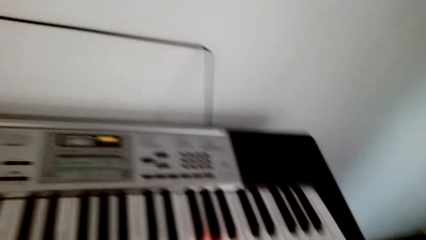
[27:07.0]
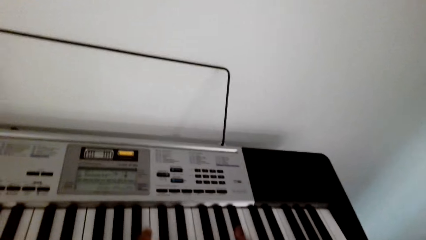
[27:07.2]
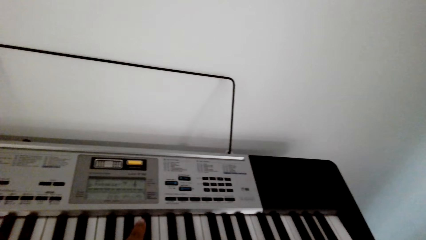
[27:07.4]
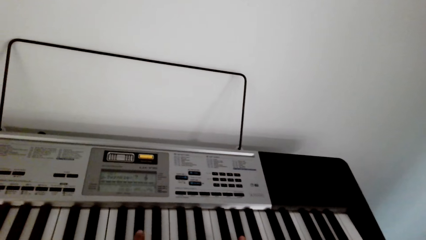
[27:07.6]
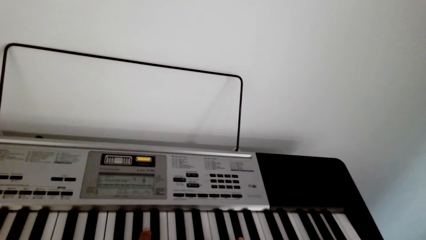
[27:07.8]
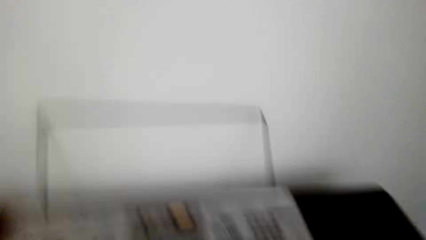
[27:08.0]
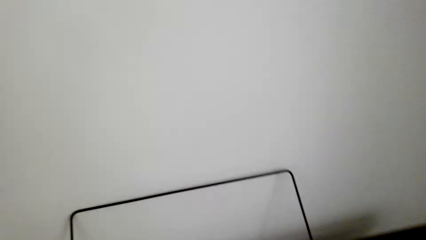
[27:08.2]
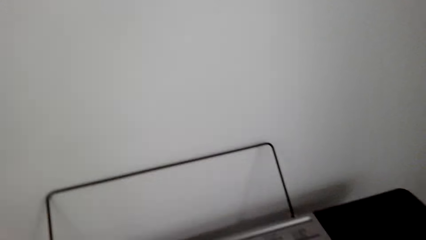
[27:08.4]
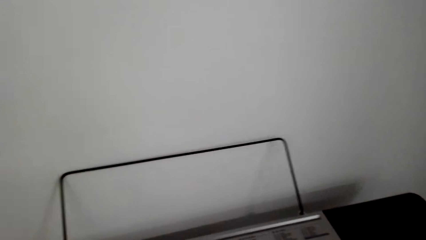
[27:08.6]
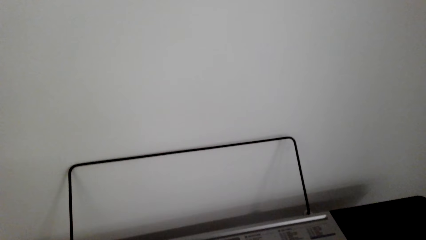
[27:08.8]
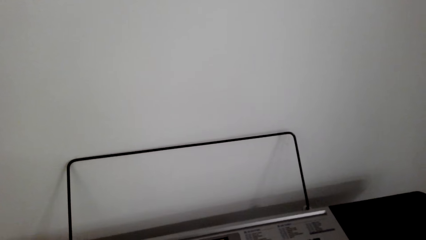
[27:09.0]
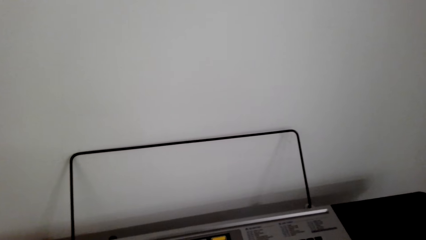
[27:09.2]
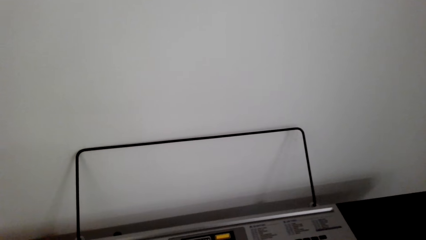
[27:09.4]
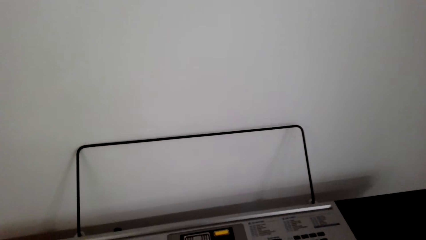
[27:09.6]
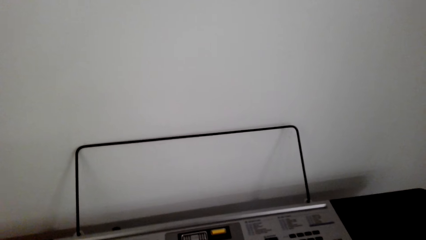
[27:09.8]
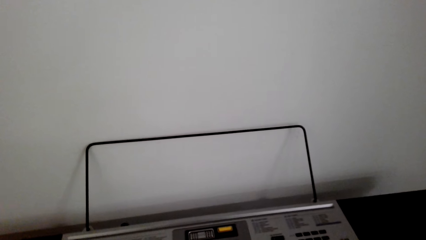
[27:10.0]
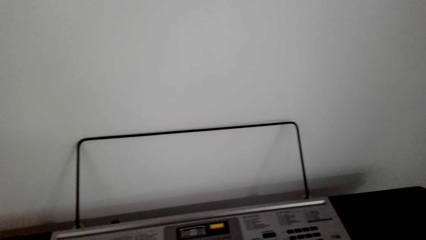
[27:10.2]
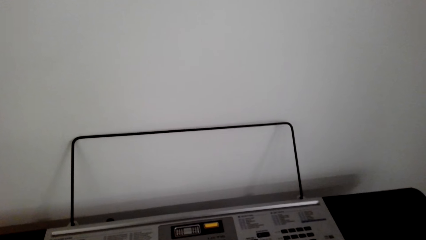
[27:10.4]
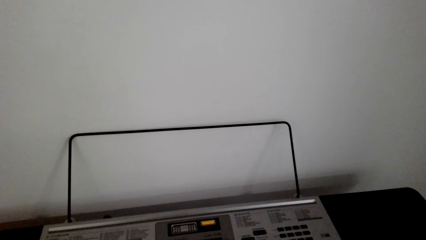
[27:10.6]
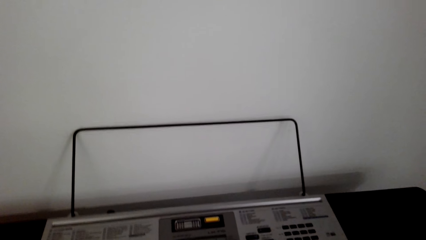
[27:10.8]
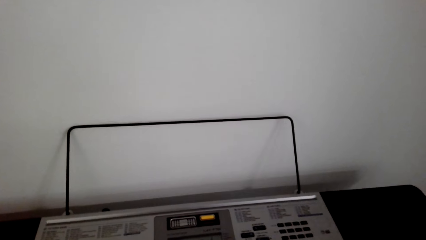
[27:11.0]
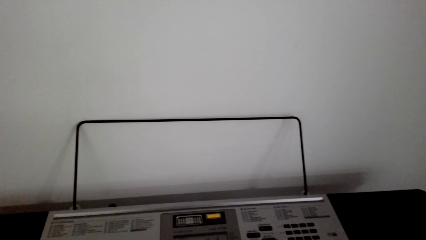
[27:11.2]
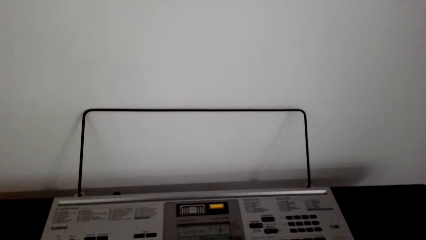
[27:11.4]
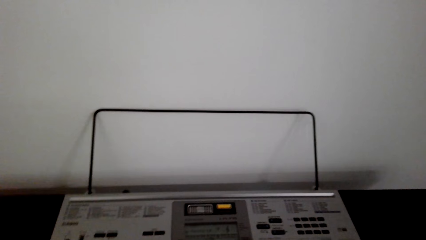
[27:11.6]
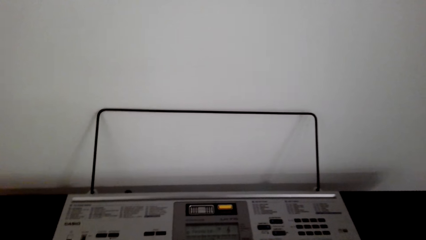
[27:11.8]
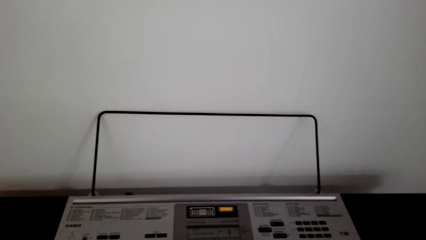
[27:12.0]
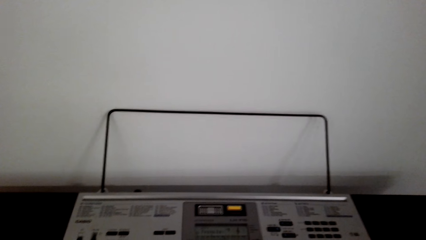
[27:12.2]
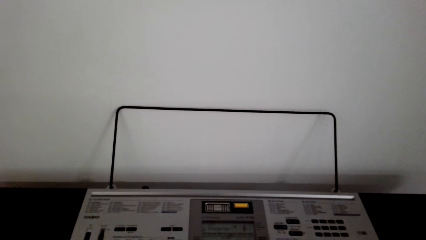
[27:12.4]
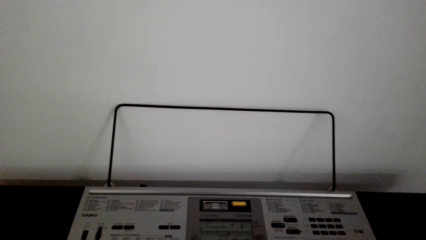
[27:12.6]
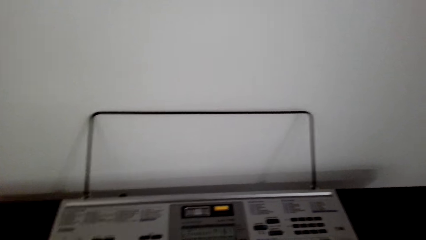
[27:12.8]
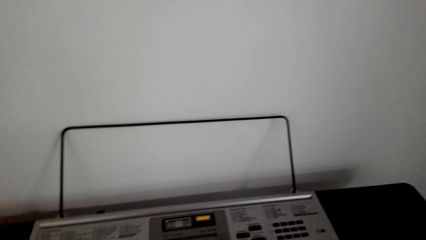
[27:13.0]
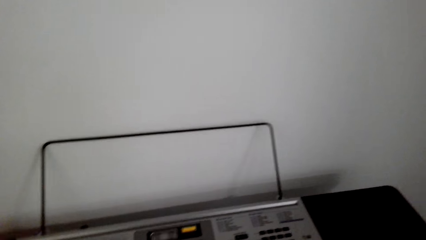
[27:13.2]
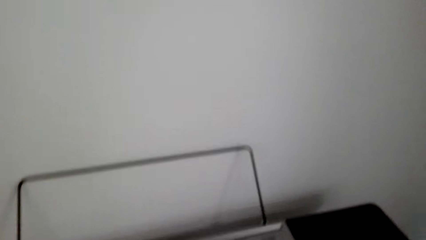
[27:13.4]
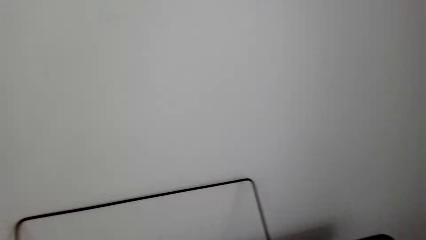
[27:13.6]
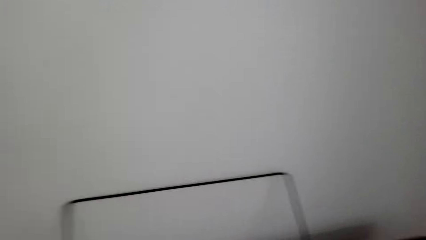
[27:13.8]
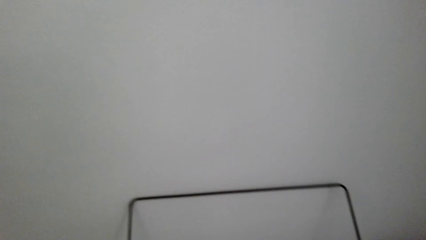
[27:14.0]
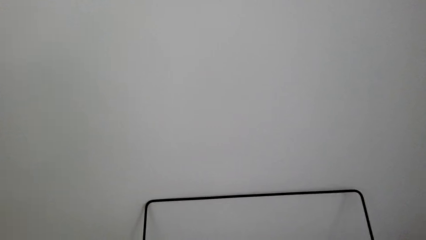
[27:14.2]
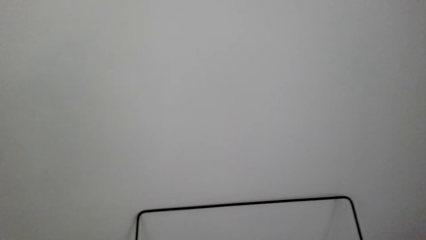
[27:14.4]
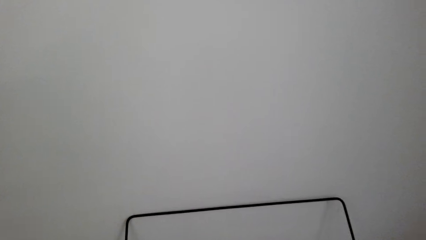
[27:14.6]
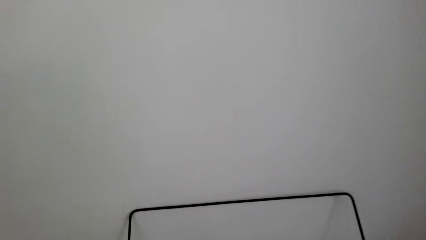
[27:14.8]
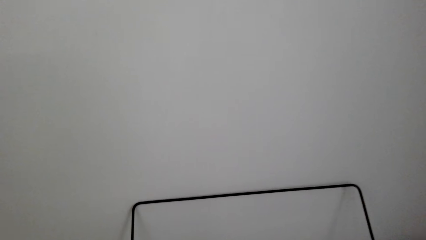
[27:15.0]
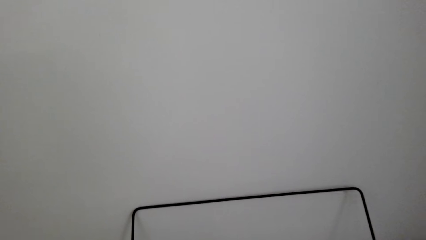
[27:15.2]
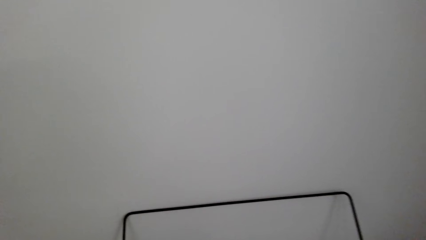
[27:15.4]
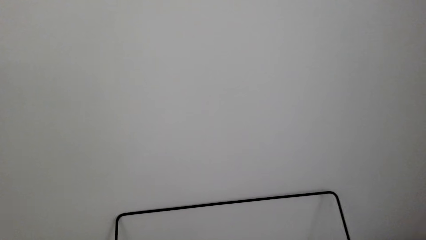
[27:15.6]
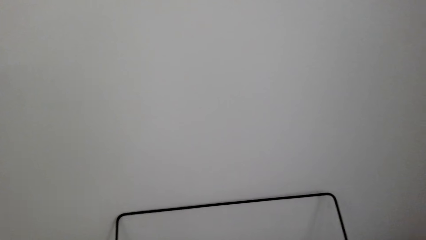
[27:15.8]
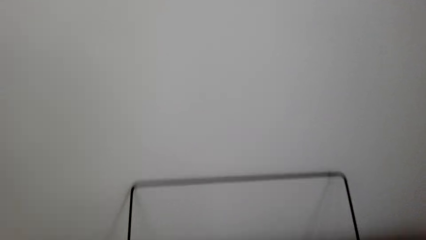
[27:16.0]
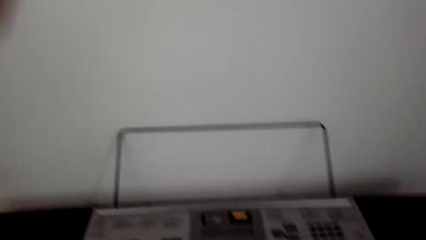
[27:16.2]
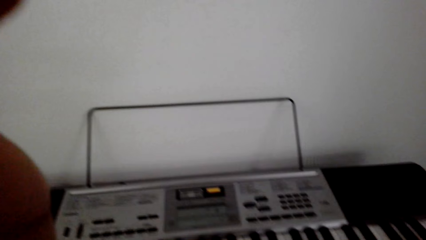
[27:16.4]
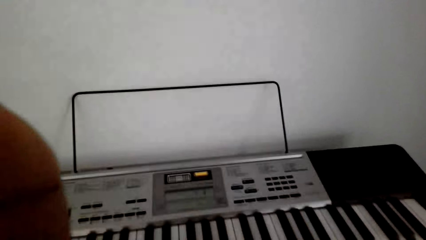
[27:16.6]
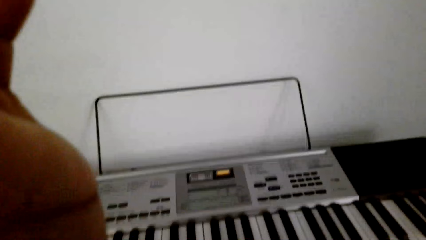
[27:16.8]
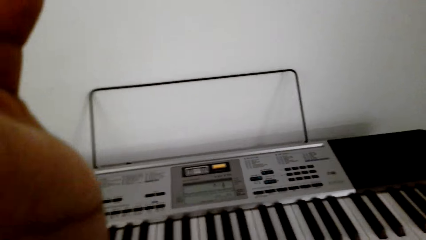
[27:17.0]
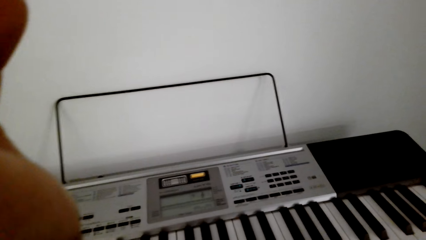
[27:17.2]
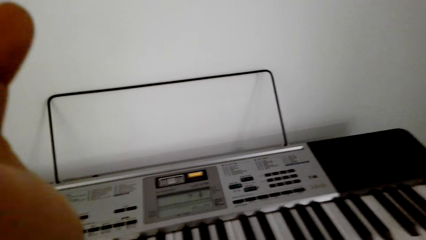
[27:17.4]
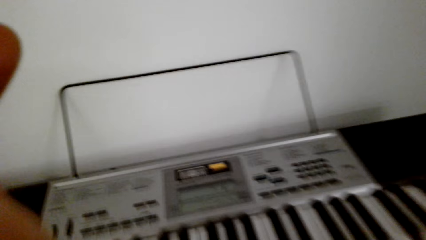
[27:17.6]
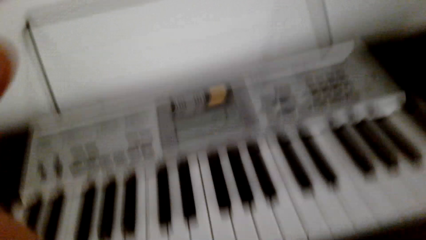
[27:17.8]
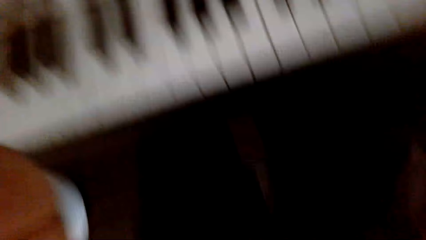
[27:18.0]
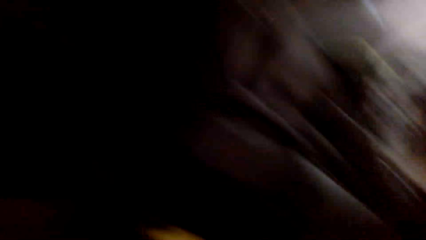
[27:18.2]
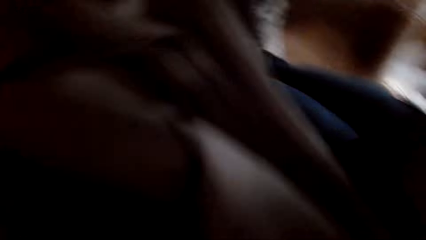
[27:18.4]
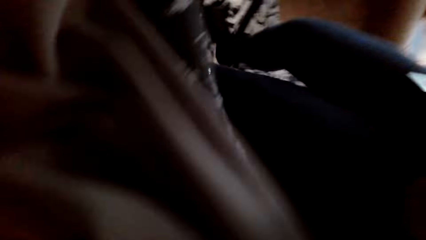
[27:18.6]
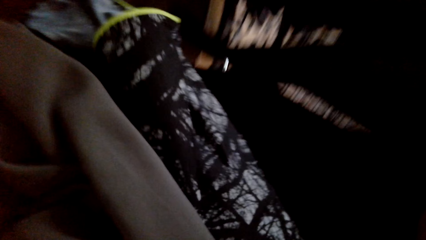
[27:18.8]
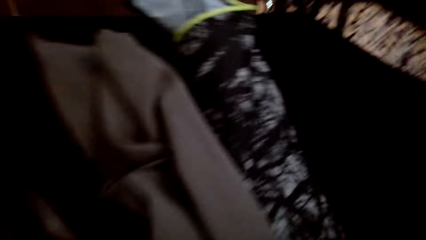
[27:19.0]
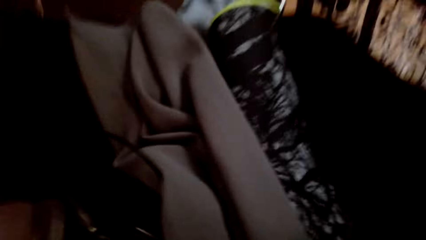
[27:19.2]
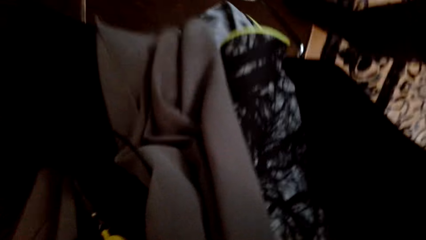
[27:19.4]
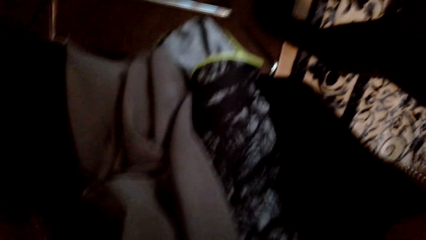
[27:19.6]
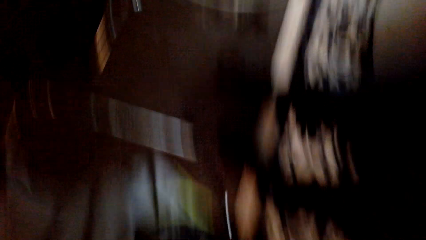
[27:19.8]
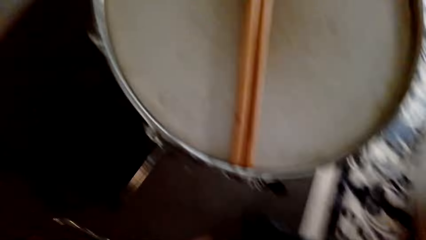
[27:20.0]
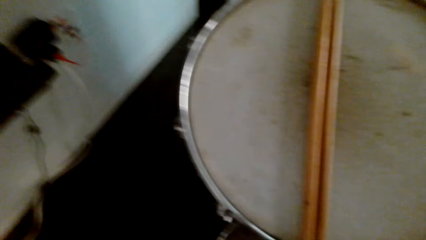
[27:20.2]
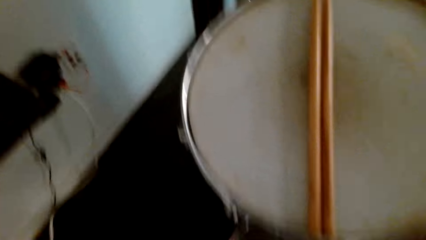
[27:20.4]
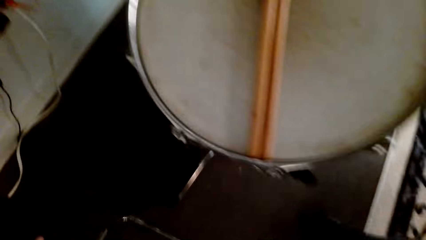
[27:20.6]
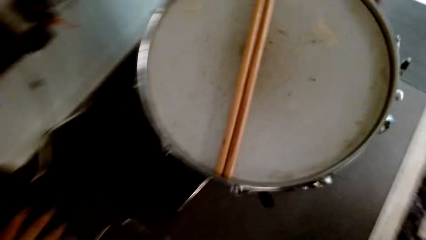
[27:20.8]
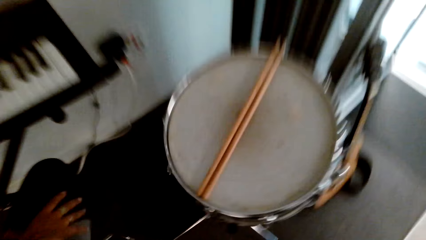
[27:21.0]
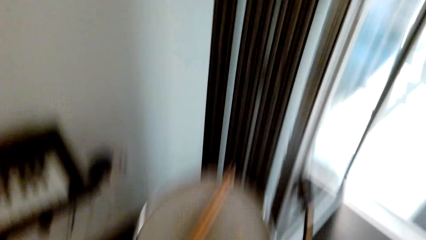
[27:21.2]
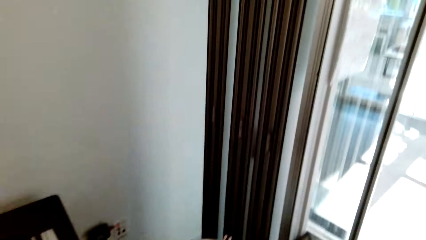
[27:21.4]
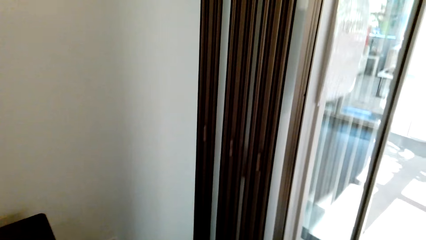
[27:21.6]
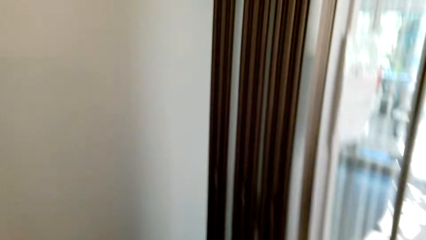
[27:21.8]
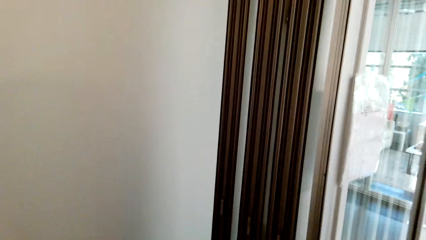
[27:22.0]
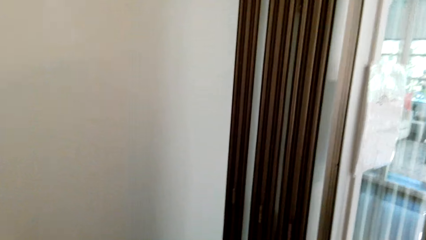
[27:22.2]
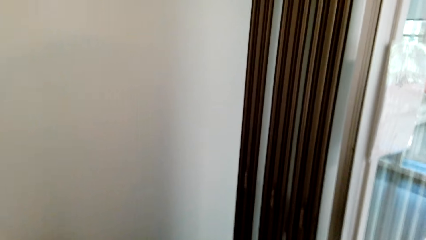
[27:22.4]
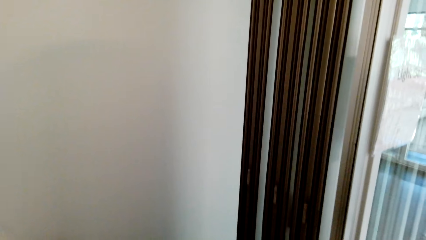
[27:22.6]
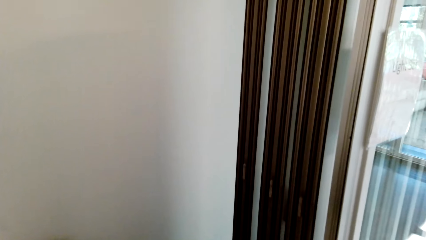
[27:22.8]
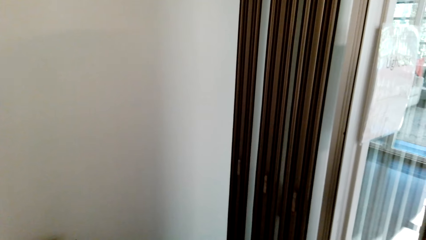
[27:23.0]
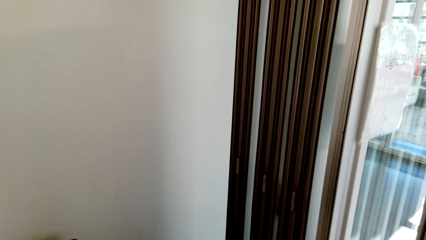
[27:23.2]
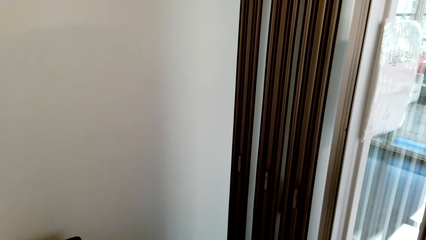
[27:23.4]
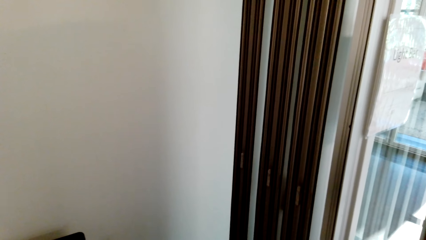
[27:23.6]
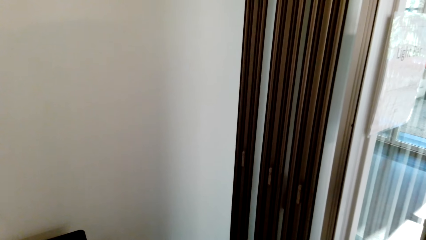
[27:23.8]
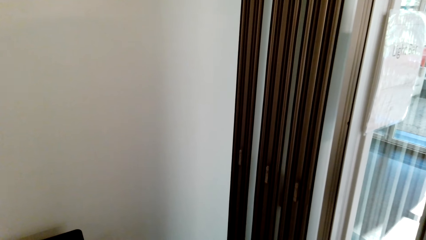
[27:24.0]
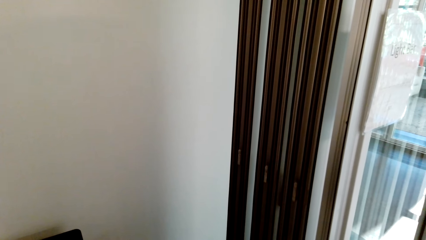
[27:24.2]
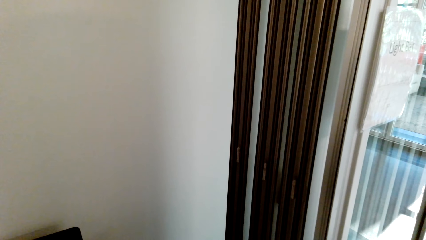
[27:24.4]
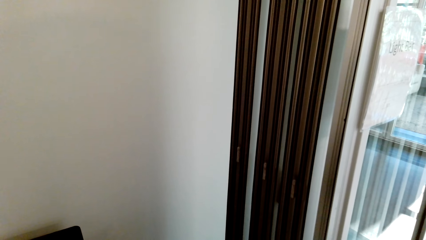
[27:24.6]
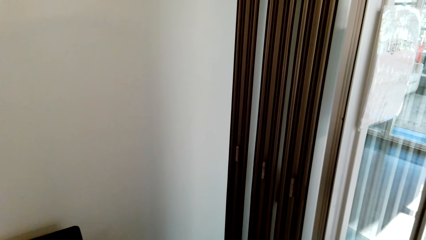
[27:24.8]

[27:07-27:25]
The camera wearer looks around. They look around again. They touch a camera. They adjust the camera. They look around. They play a piano. They look around.
